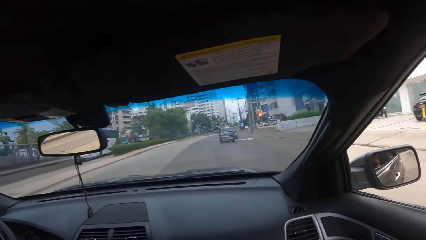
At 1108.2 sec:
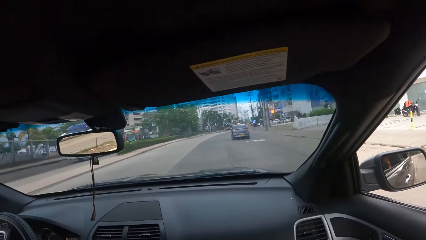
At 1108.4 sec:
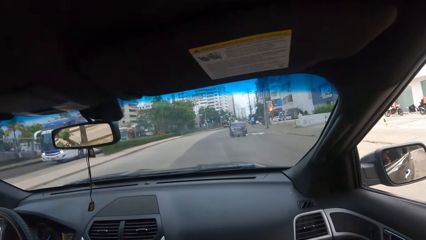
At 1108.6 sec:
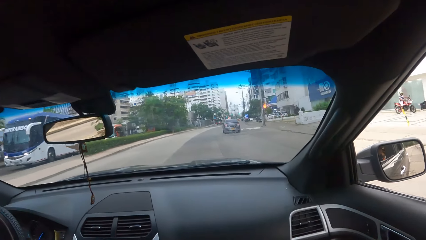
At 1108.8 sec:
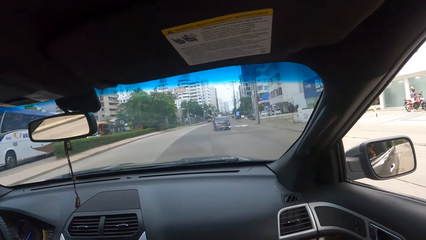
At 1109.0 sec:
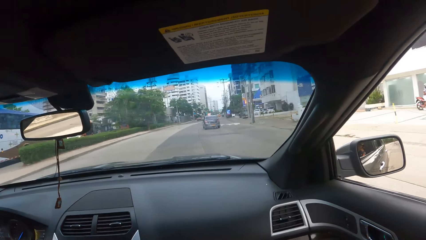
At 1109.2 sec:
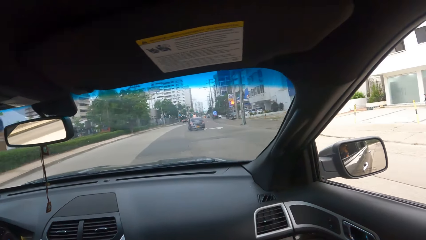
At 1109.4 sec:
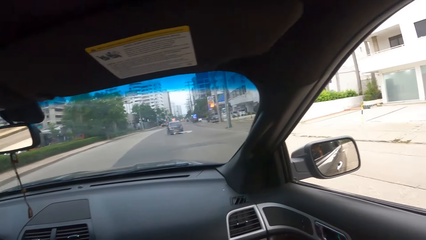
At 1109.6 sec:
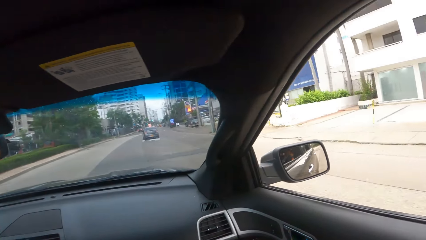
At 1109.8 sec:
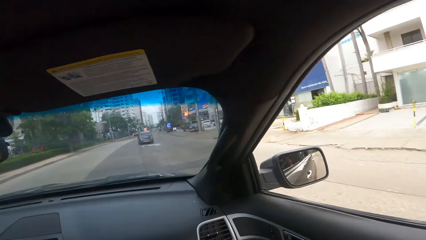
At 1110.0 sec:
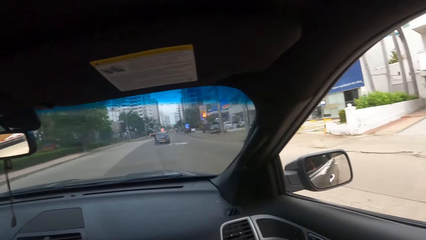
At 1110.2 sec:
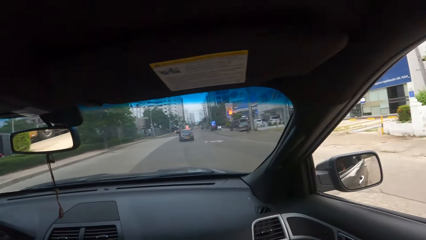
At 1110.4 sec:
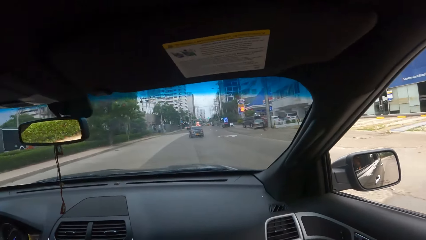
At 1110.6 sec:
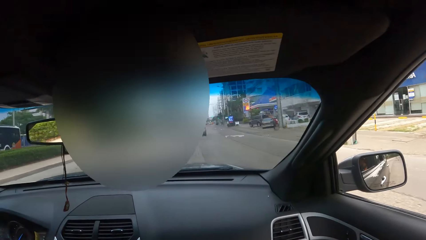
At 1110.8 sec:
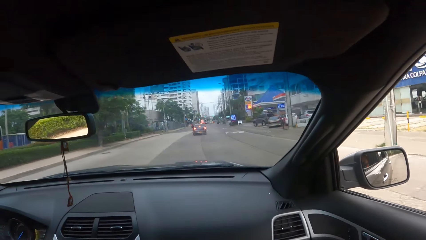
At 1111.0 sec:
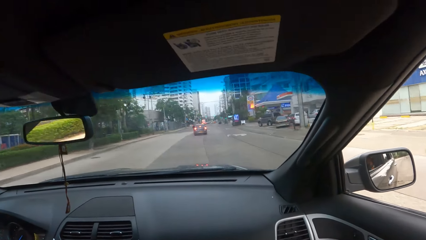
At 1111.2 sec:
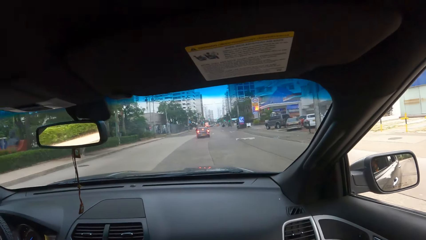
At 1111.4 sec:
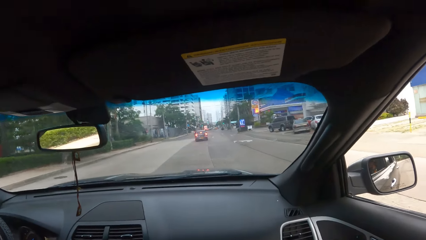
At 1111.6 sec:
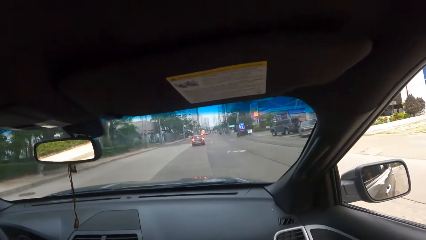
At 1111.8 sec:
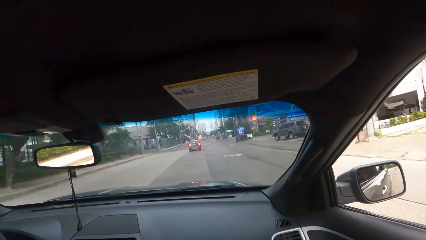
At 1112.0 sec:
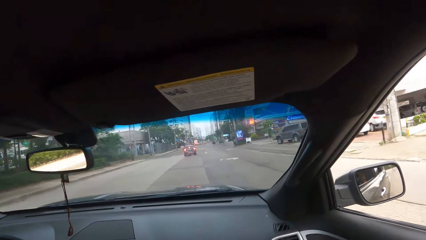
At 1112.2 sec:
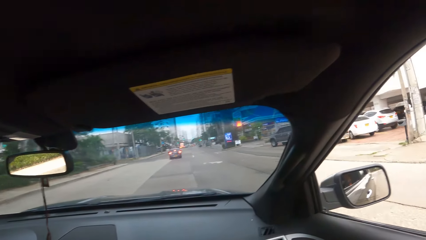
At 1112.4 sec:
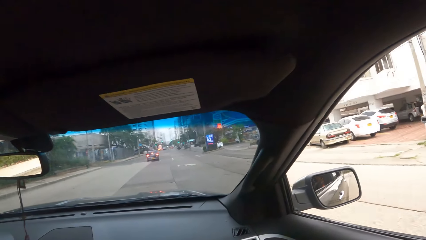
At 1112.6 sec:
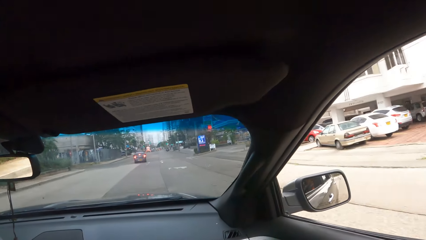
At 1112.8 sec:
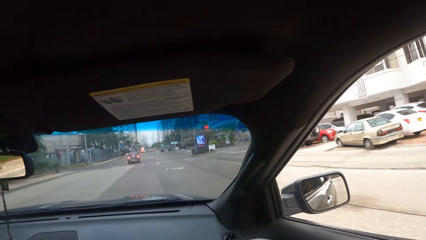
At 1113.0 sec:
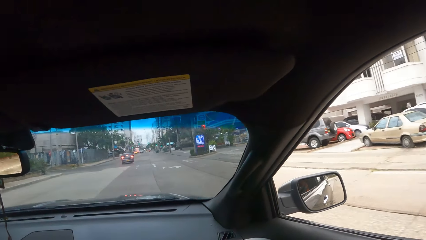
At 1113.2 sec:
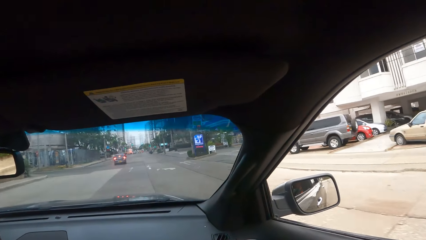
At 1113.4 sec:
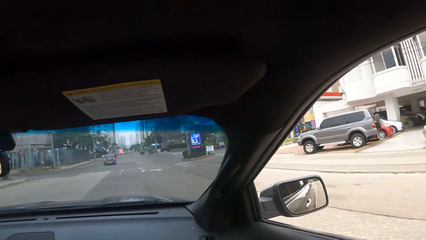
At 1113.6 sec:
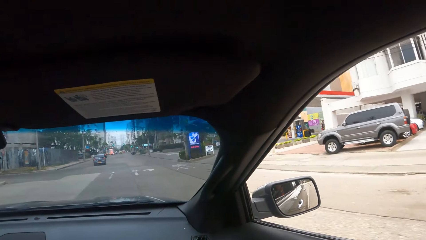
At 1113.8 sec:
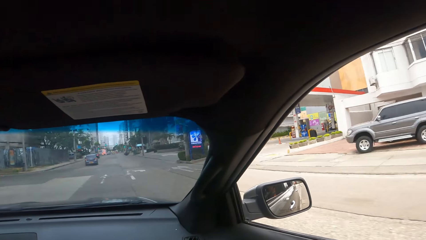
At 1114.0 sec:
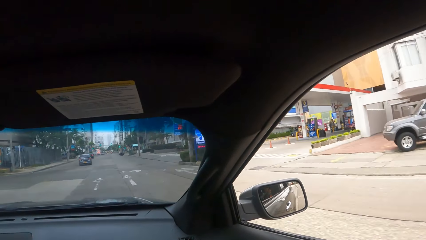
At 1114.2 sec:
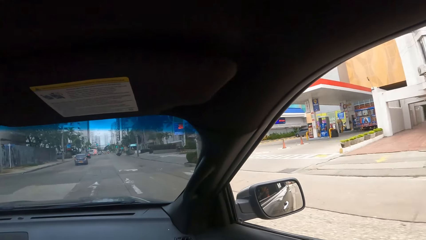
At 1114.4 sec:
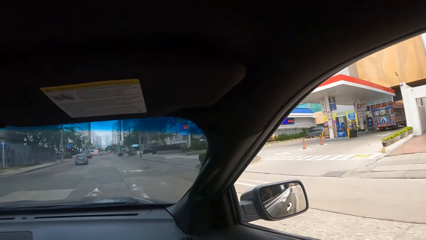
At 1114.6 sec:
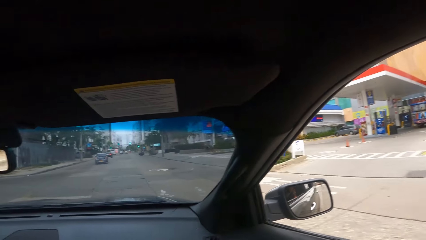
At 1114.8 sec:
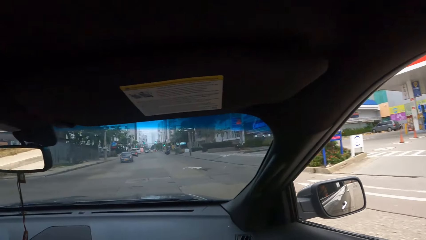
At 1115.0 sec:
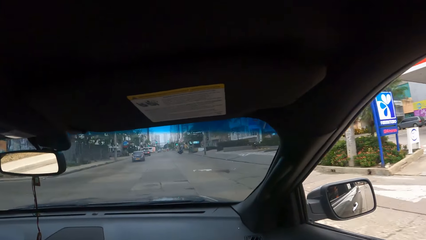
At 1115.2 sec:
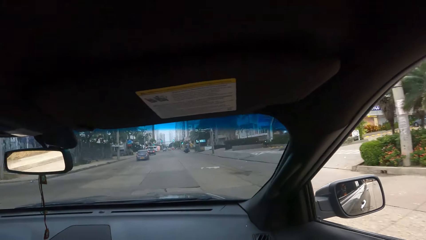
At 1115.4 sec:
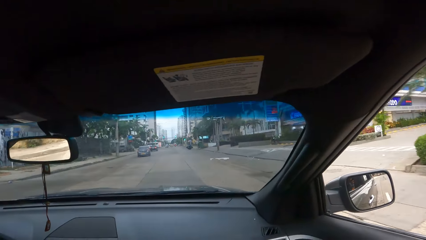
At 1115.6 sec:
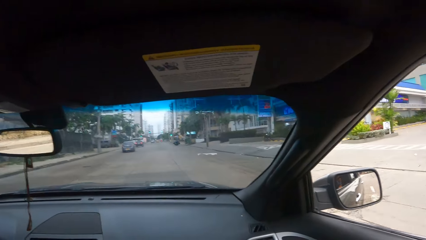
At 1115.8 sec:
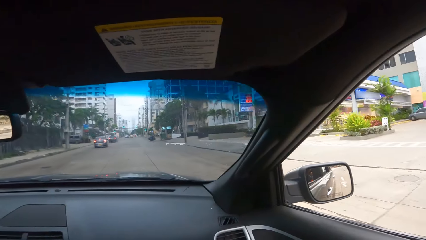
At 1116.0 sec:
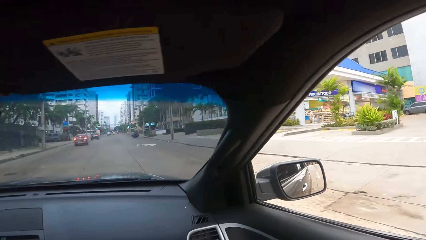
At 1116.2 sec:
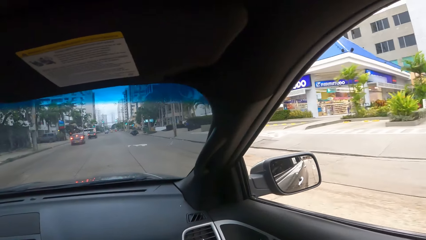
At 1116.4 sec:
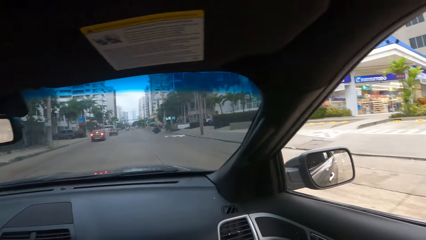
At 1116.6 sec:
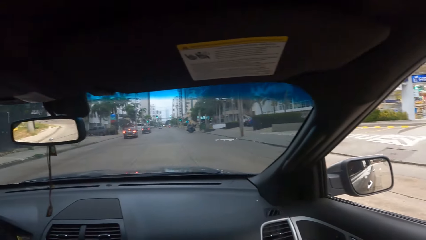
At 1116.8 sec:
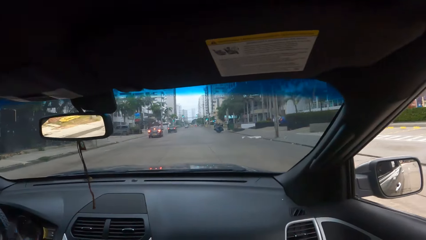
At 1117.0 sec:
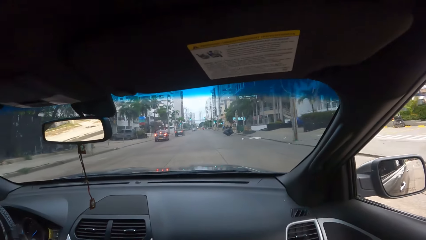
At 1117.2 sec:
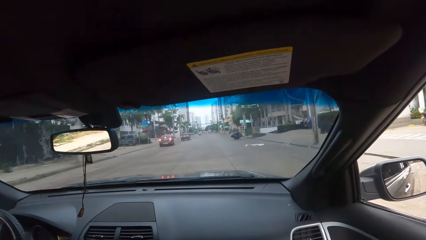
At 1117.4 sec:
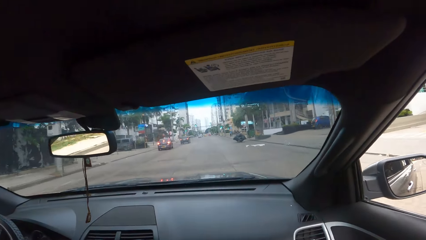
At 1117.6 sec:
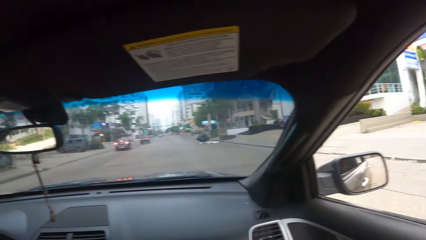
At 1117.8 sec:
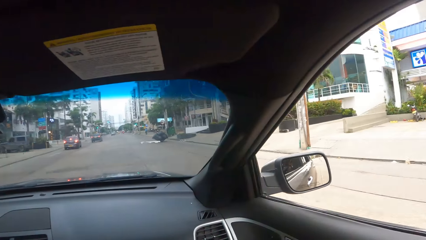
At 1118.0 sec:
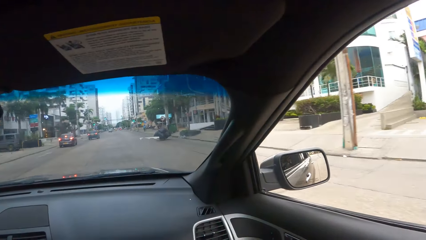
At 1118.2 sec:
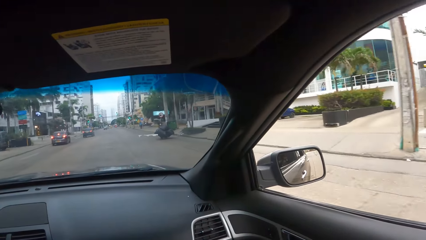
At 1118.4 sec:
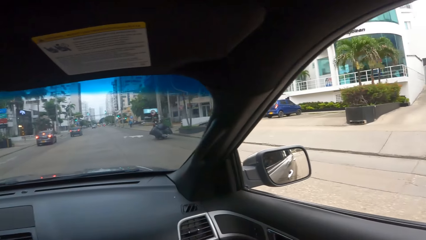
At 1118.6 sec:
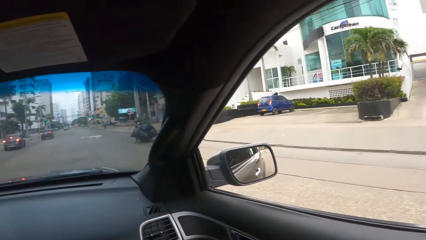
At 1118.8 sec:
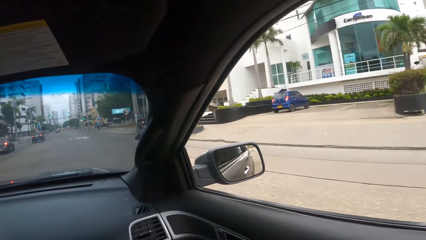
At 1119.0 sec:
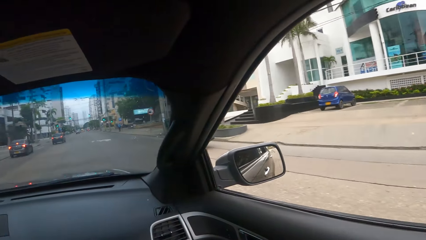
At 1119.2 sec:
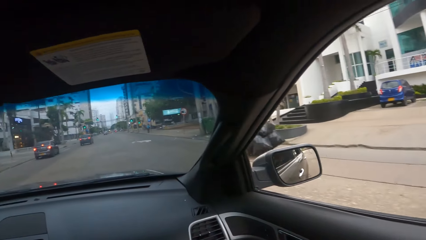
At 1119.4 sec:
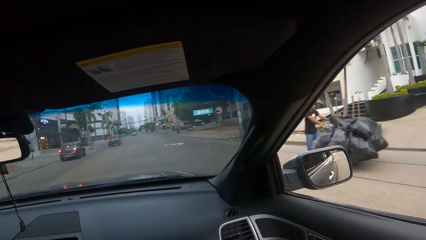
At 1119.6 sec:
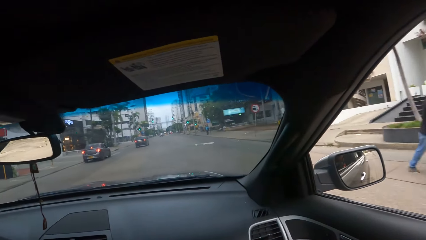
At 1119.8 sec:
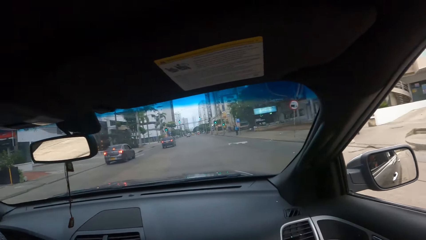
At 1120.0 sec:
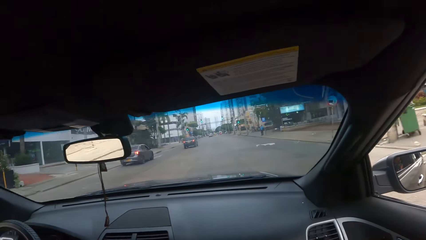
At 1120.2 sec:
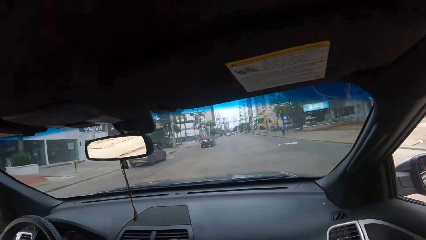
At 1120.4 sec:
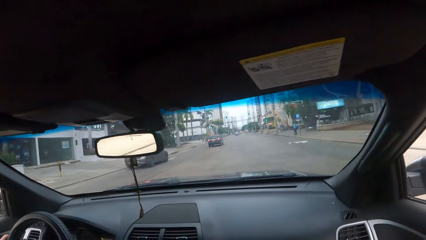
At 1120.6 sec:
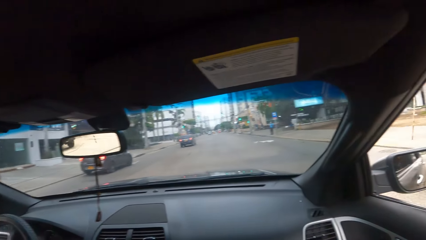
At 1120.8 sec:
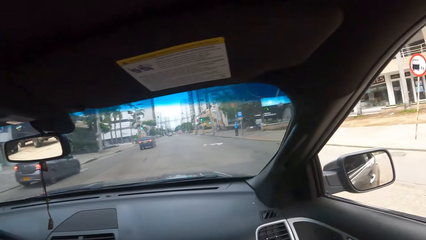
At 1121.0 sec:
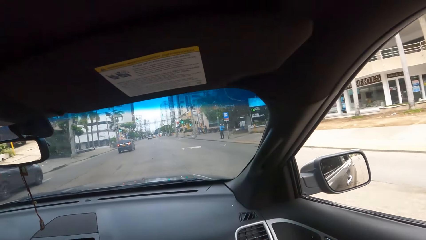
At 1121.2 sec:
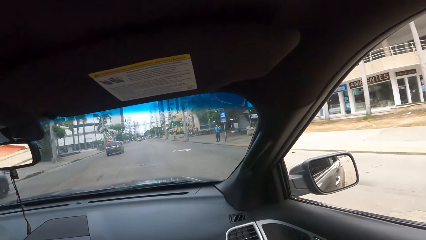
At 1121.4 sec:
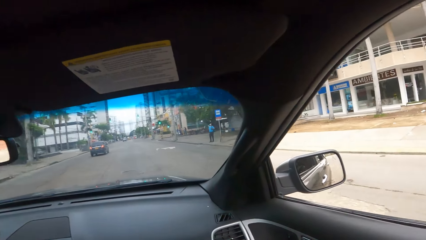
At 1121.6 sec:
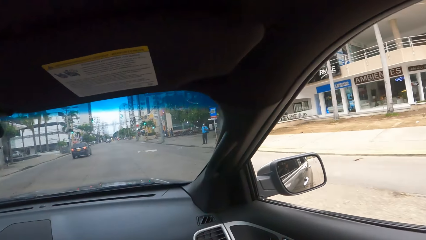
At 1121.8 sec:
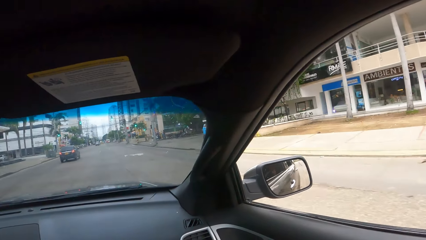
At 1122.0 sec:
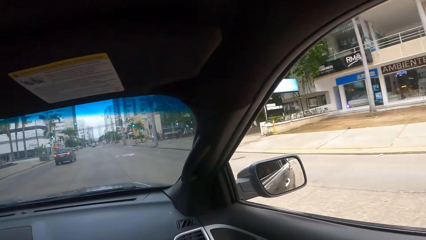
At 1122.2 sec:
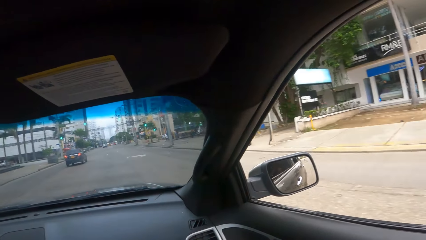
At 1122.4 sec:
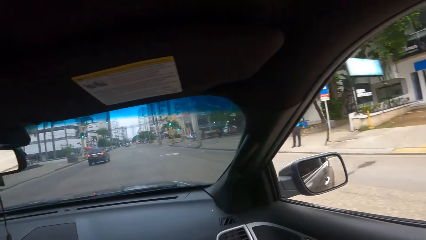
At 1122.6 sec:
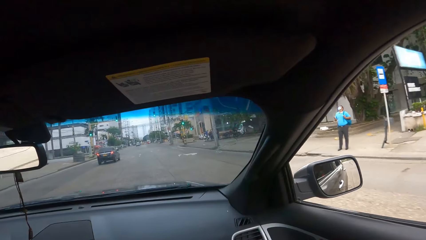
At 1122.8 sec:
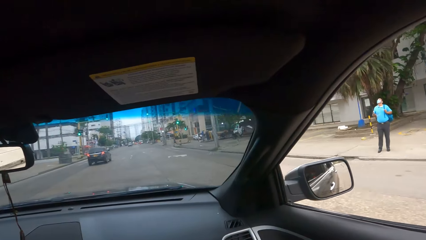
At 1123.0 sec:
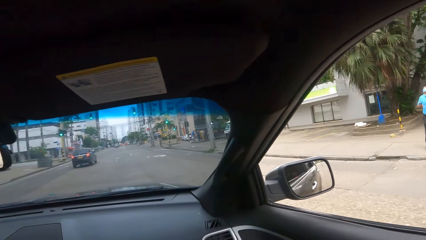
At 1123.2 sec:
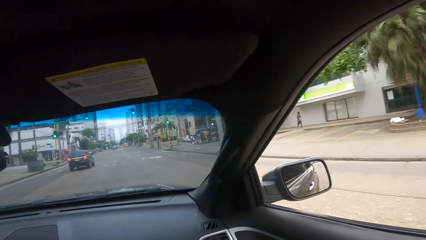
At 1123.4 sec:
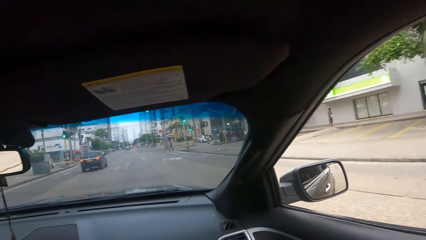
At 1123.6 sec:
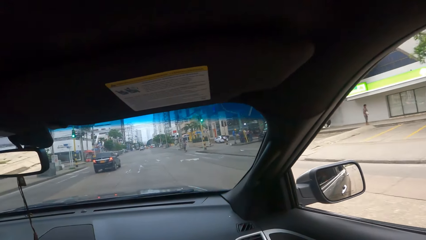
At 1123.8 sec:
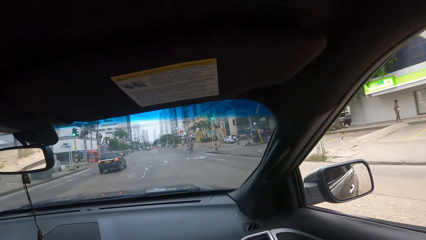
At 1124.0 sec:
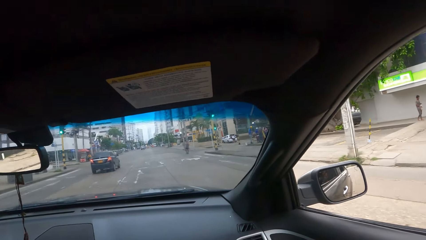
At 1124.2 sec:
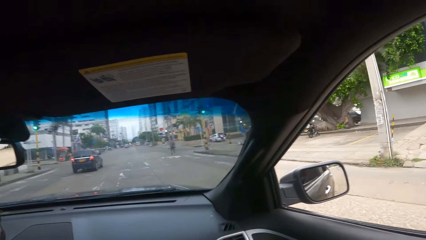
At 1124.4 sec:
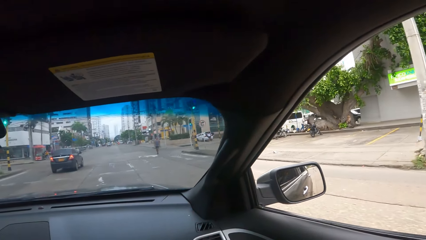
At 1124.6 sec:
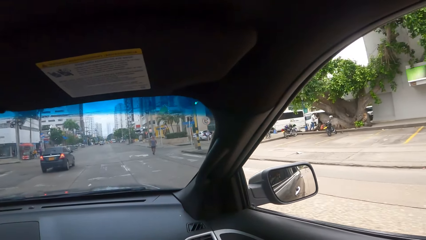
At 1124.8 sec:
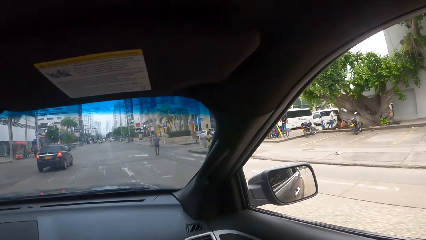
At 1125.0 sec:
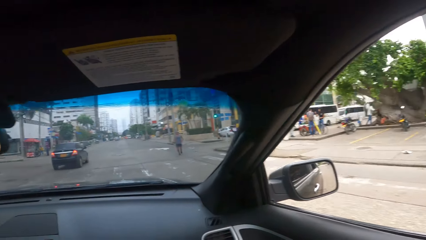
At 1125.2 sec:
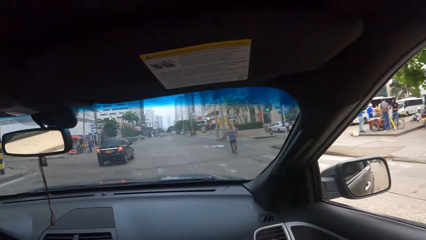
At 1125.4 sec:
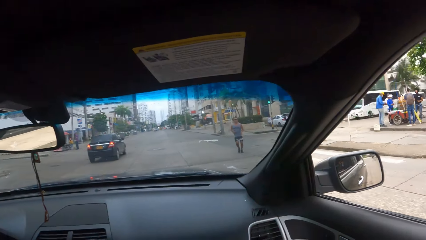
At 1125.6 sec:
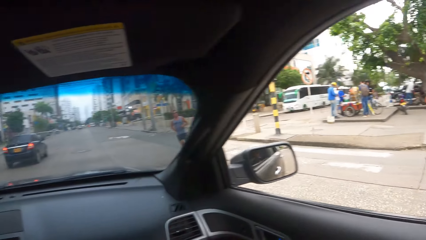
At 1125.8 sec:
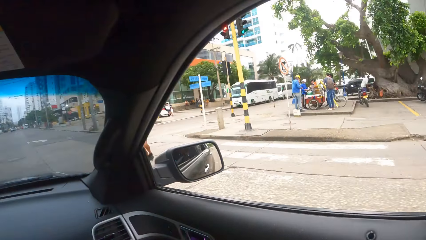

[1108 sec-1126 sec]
The camera wearer sits in the car. They look through the car window.
